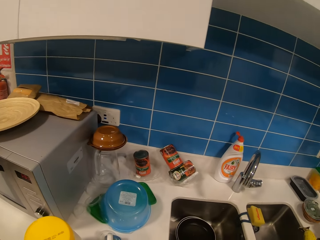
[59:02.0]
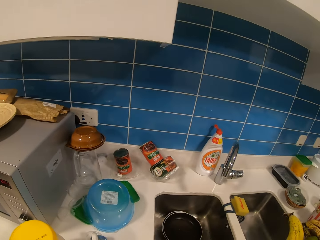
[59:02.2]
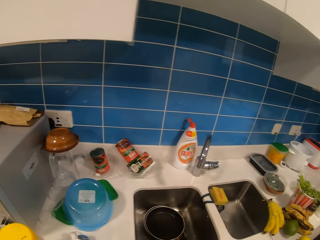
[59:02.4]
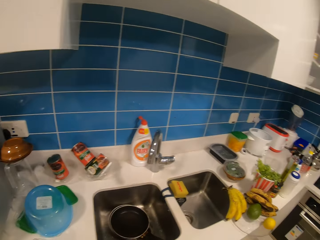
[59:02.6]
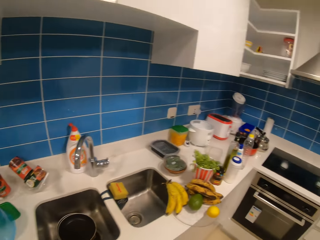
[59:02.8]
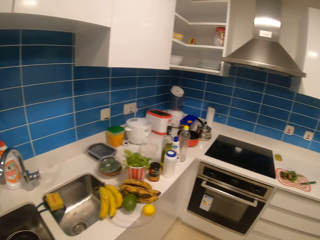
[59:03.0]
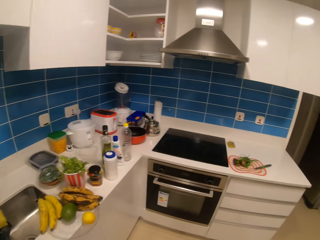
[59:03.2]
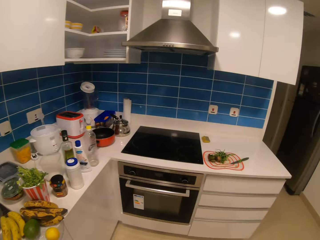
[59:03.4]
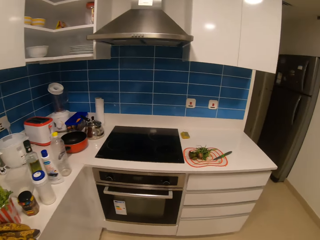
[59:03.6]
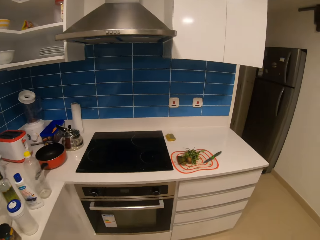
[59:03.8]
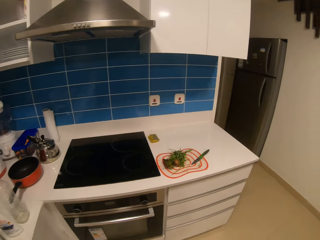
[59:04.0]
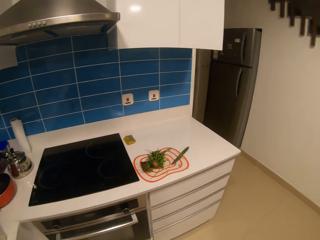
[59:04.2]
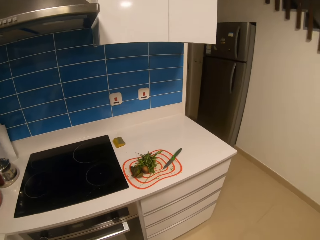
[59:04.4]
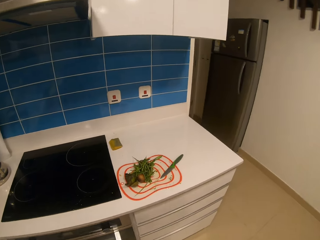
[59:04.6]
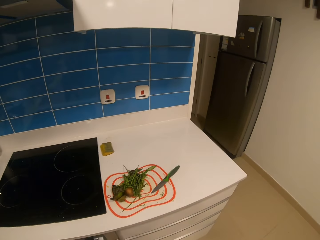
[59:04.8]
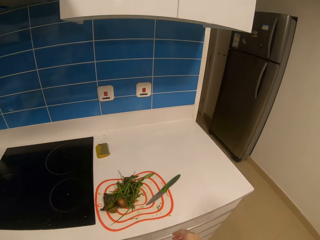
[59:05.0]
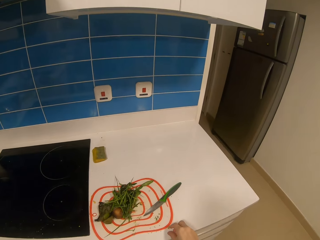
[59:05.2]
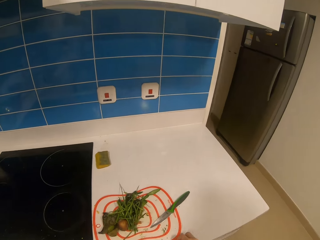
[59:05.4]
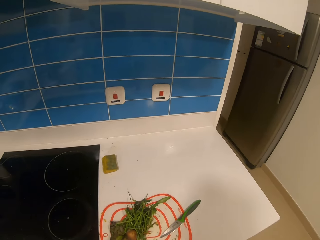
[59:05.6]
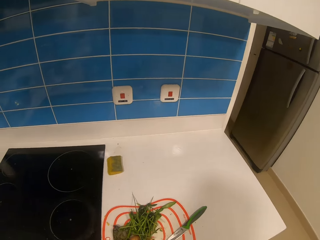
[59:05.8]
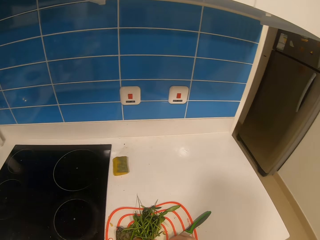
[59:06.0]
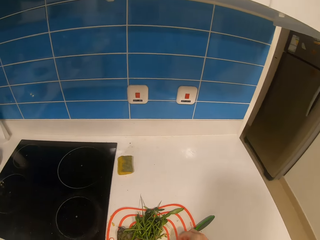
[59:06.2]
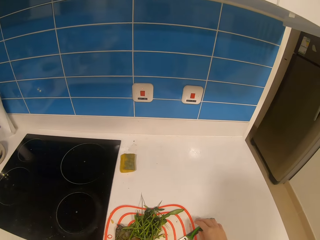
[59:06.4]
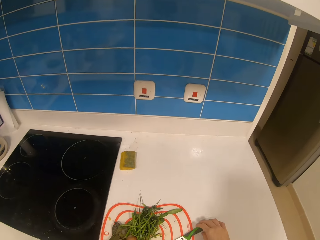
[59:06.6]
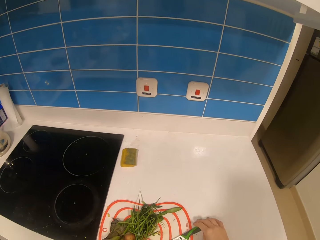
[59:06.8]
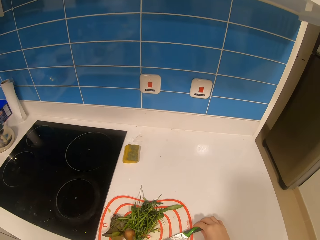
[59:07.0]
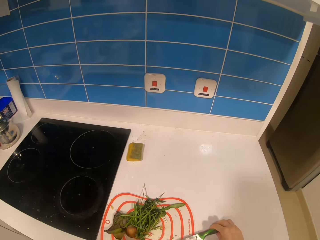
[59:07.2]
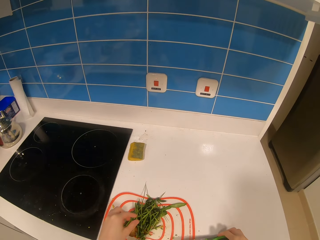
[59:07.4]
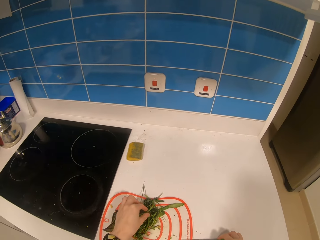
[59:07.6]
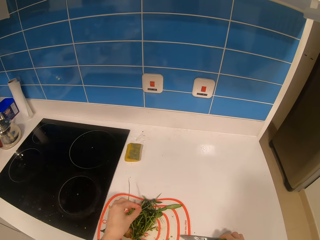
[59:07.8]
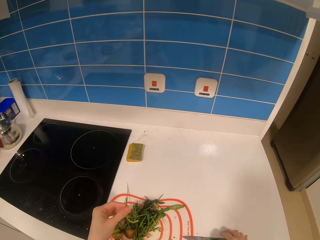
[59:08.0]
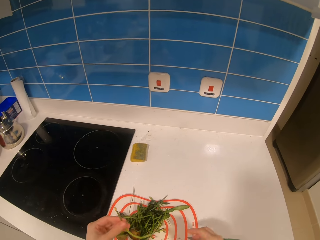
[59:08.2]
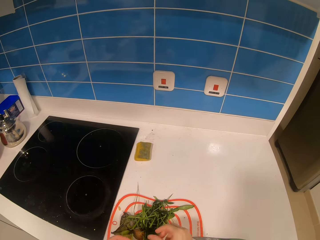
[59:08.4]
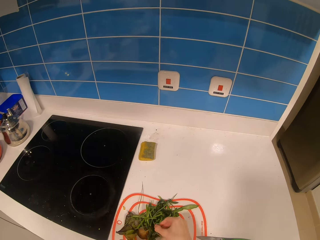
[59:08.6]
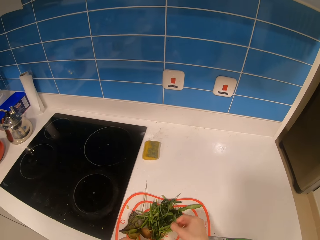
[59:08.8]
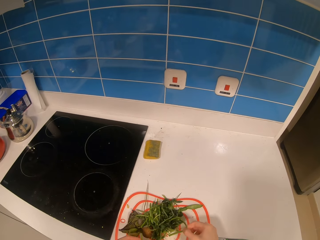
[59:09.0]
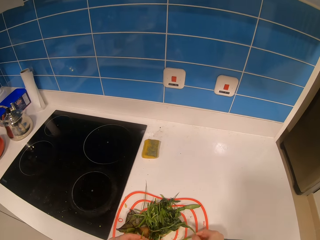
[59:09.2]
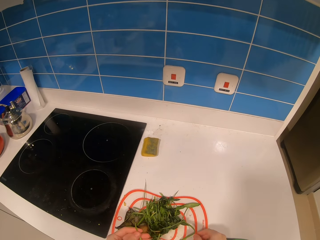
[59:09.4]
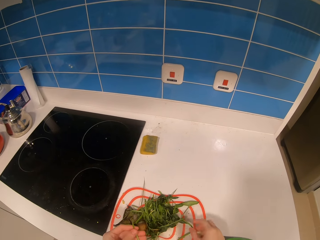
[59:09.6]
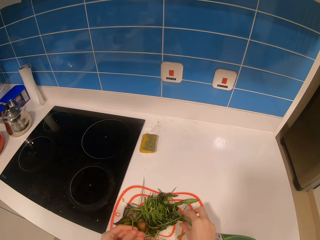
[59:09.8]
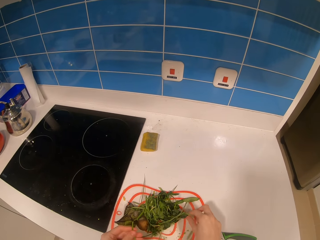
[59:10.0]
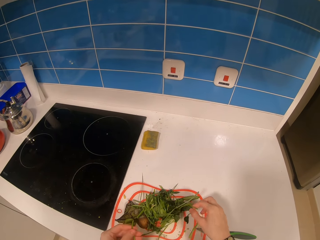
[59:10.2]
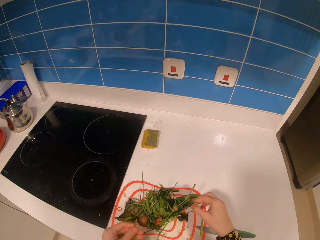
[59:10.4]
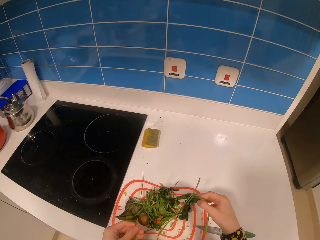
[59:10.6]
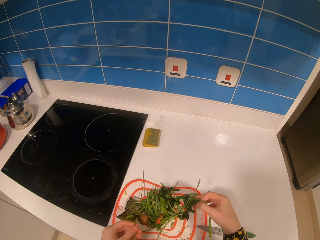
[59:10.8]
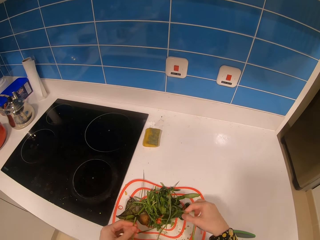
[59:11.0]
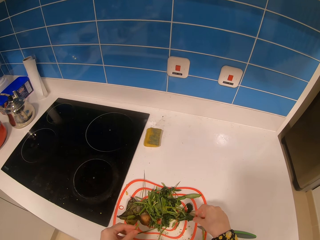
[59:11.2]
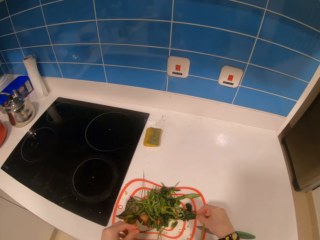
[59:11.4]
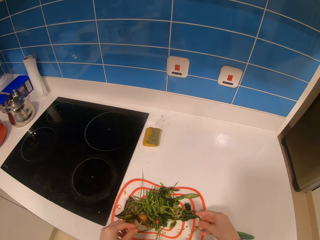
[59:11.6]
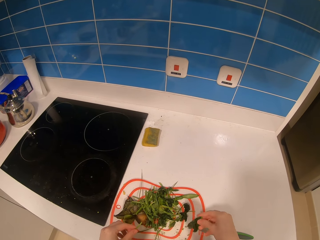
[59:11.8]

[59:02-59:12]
The camera wearer places a cup on the countertop. They look around the kitchen and walk around the kitchen. They pick up a knife. They move the knife on the table. They pick up vegetables in the platter.

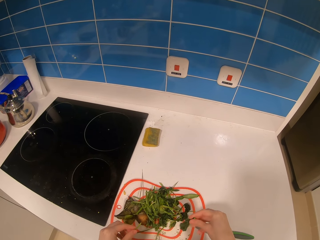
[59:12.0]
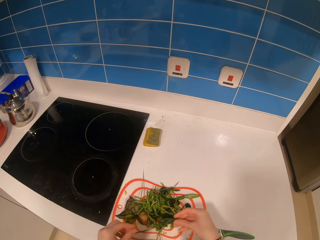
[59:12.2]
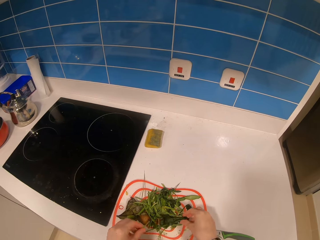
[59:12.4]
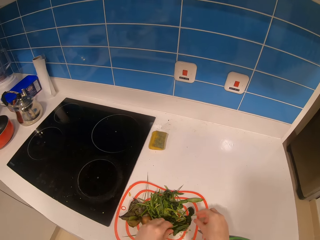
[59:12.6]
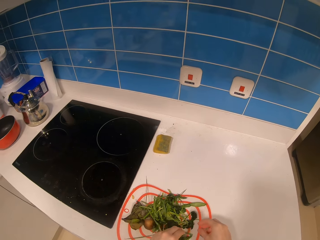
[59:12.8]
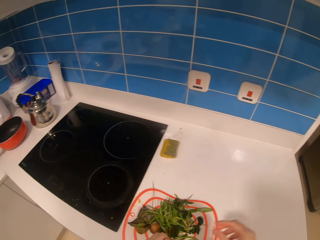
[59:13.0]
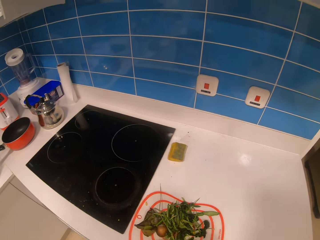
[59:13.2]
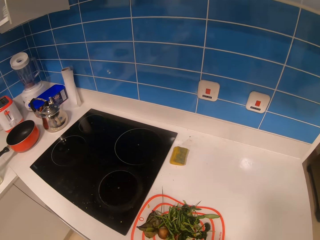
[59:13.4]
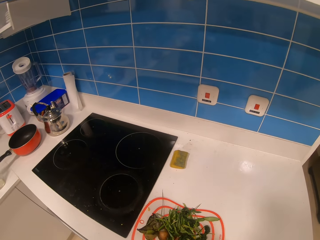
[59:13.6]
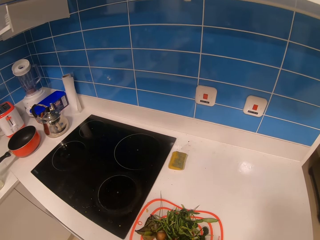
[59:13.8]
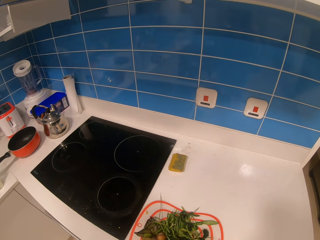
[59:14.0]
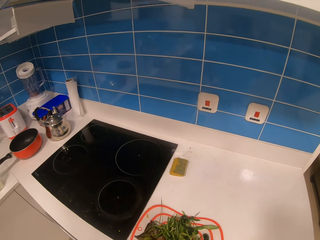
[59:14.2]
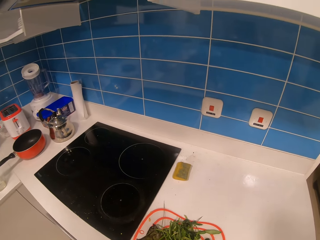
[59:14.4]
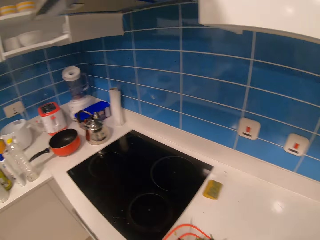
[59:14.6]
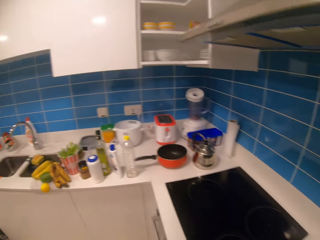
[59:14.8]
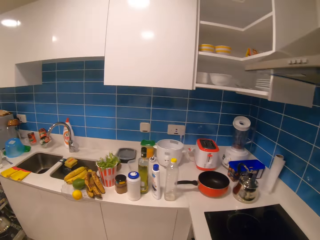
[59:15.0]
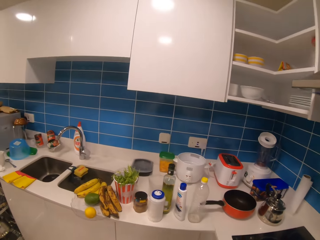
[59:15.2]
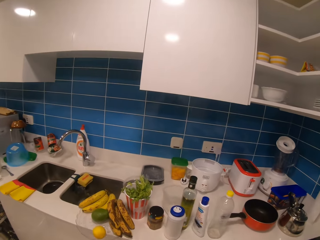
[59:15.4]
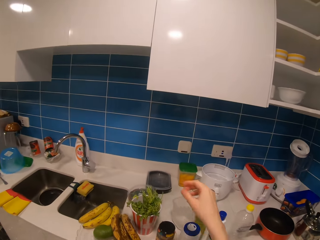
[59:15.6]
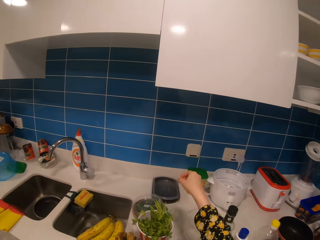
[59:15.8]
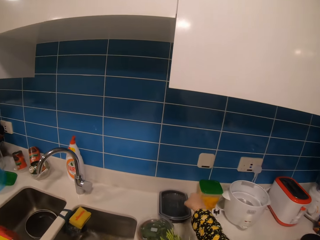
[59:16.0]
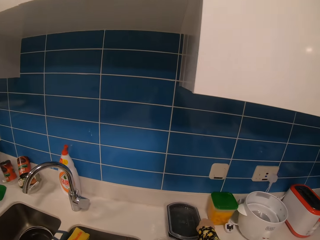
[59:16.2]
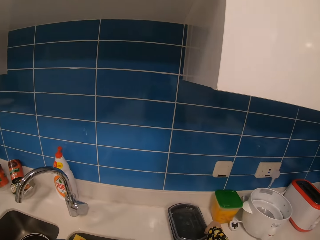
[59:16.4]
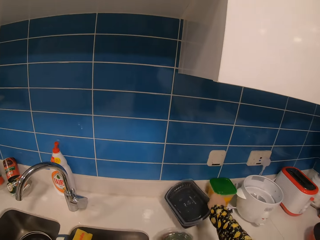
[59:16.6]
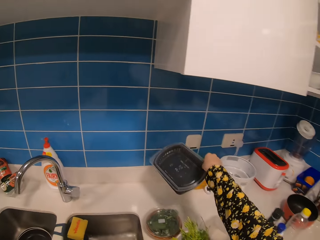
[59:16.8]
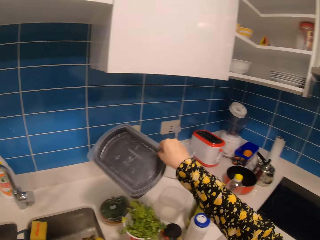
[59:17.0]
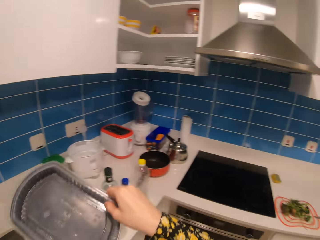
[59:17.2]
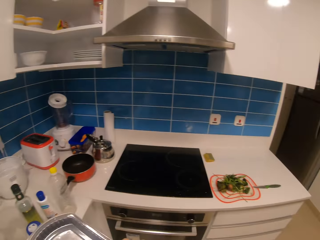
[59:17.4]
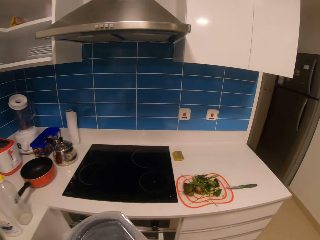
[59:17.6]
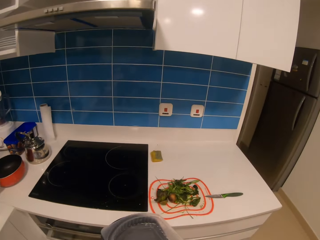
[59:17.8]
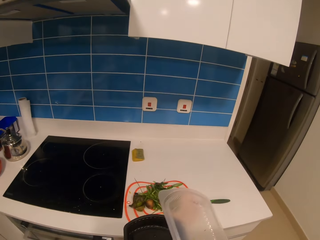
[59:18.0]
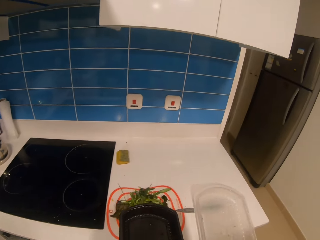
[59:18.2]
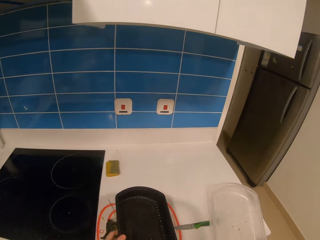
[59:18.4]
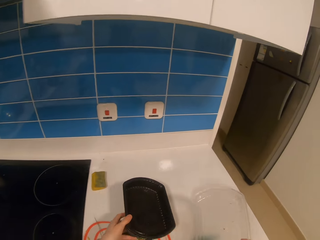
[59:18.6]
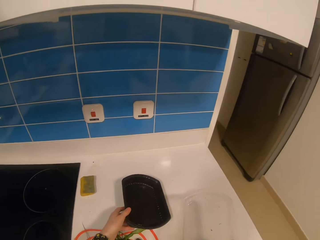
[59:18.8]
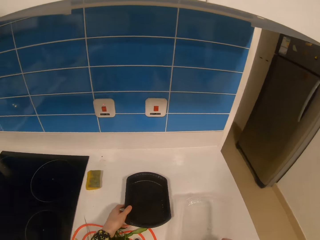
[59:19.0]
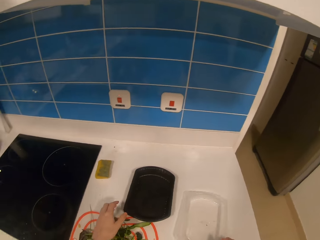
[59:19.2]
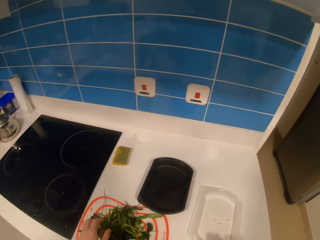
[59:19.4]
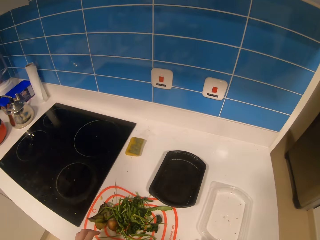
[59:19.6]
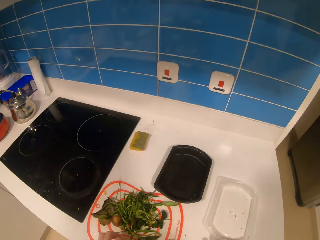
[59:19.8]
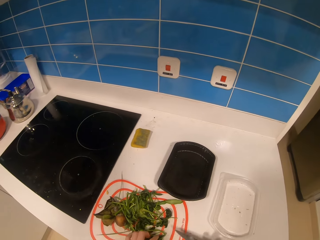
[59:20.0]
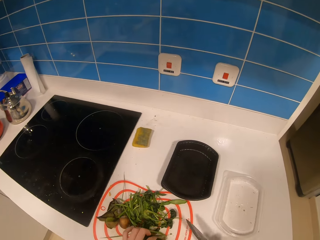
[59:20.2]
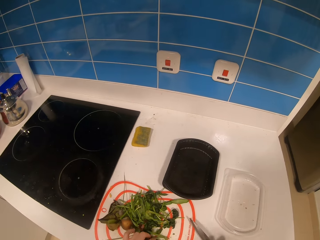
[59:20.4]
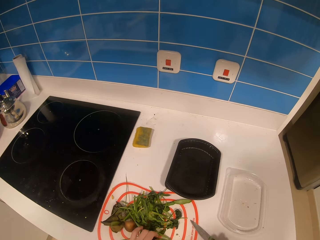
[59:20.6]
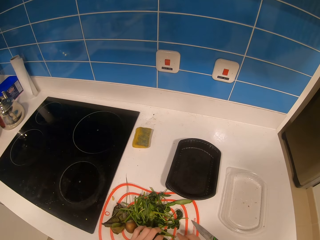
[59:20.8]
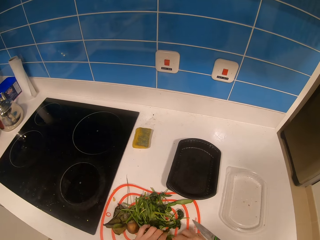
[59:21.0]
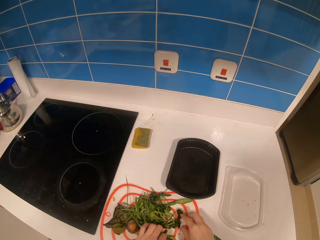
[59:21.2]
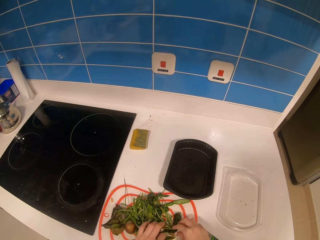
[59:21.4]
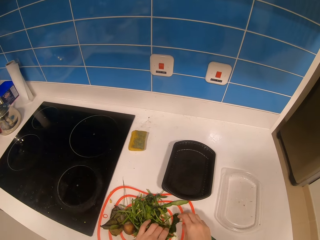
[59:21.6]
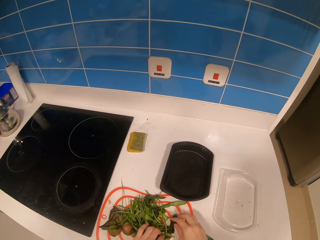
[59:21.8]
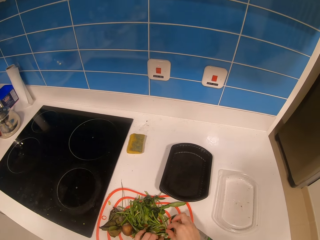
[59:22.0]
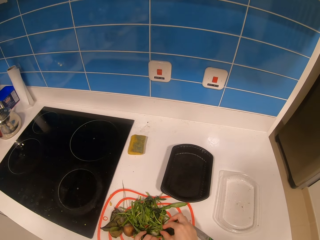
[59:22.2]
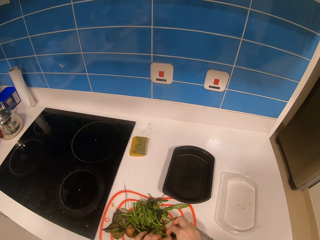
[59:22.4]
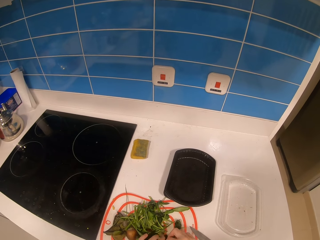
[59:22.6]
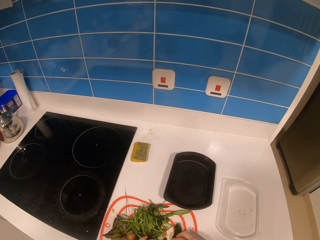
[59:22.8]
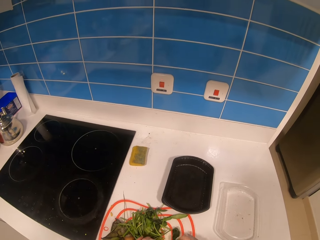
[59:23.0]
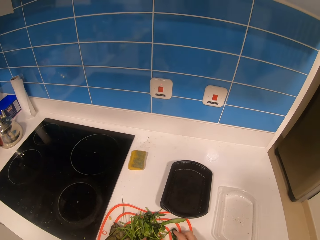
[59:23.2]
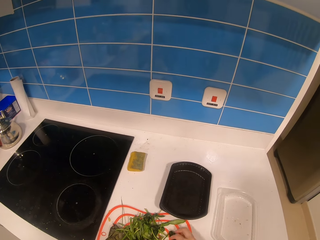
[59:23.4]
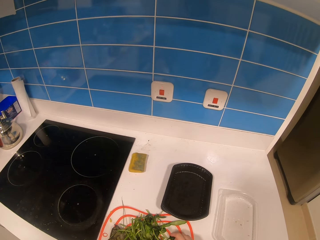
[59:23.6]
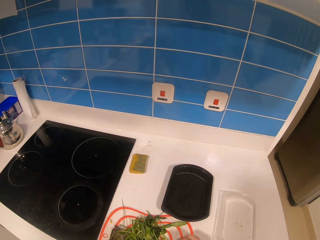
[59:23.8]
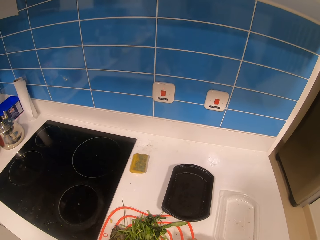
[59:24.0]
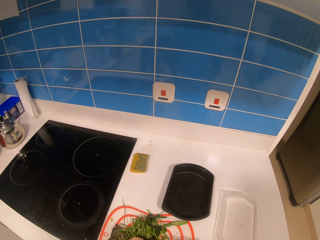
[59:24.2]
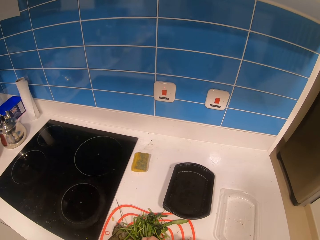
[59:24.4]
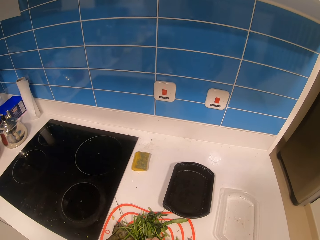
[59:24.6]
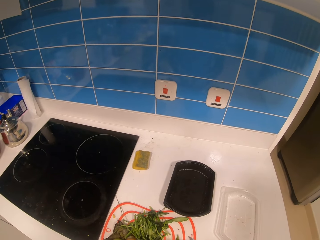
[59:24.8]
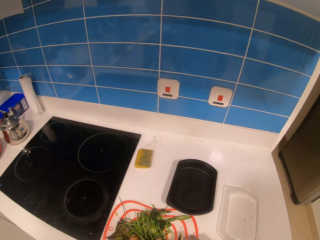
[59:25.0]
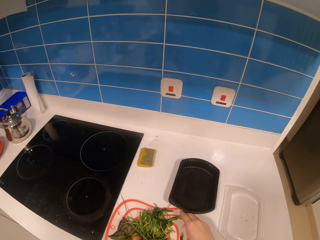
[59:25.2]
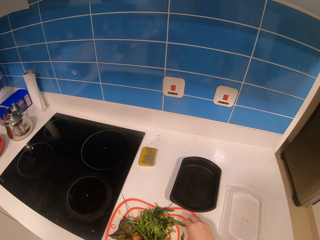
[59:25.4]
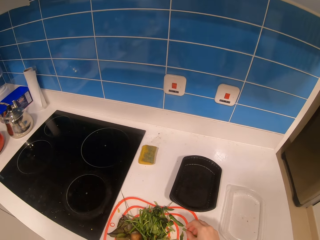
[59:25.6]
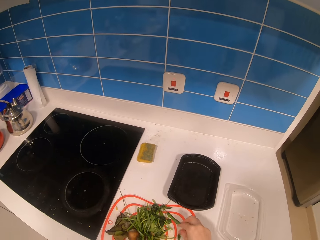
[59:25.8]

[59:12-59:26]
The camera wearer moves the hands upwards. They look around the kitchen and walk towards the sink. They pick up the containers from the sink. They open a container. They put the containers on the table. They move the knife. They pick up vegetables from the platter. They touch the vegetables.
